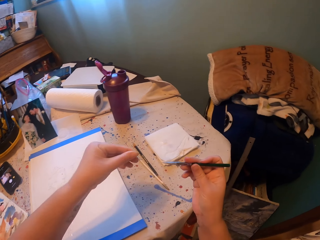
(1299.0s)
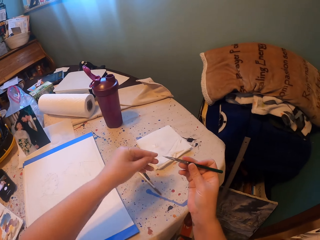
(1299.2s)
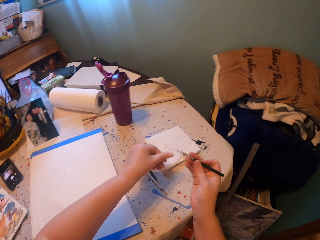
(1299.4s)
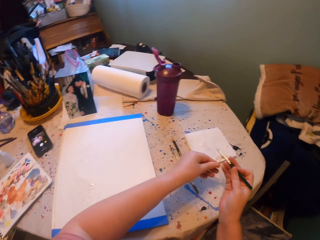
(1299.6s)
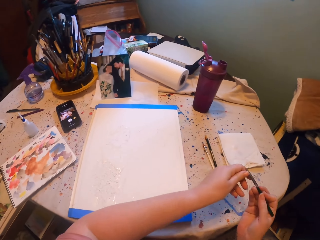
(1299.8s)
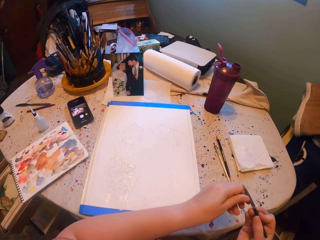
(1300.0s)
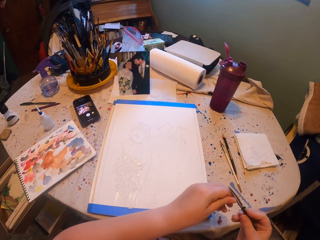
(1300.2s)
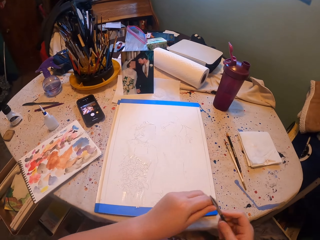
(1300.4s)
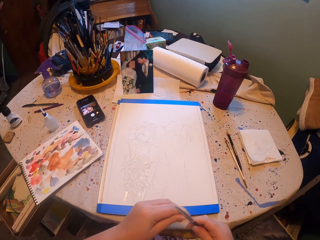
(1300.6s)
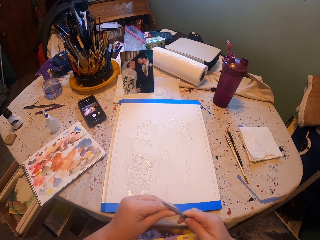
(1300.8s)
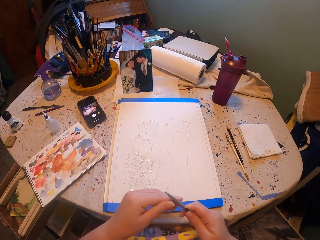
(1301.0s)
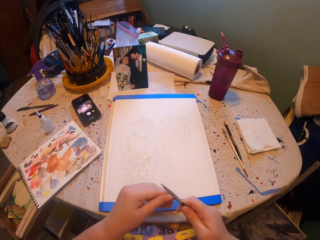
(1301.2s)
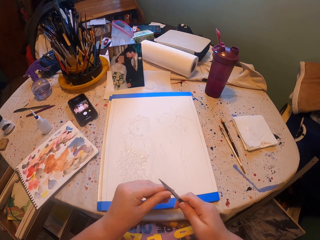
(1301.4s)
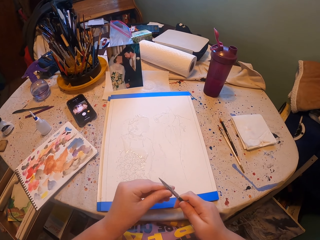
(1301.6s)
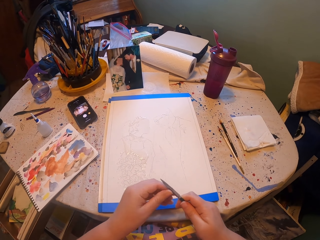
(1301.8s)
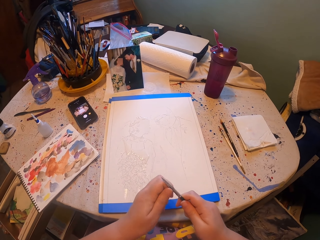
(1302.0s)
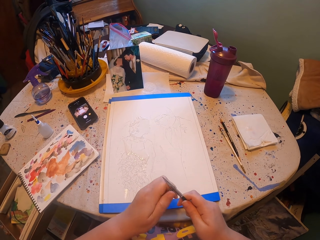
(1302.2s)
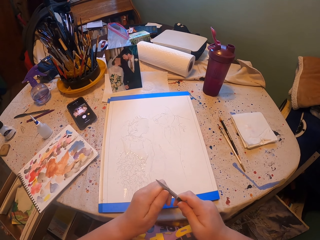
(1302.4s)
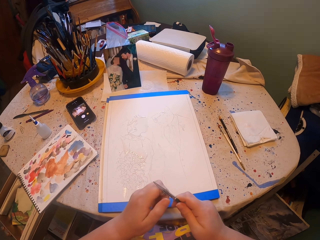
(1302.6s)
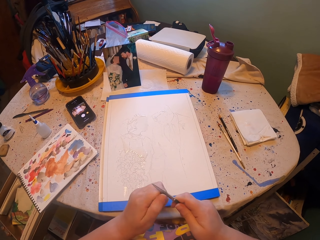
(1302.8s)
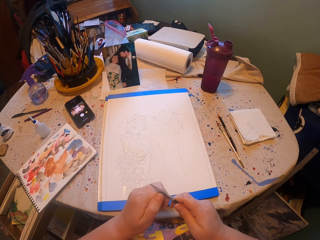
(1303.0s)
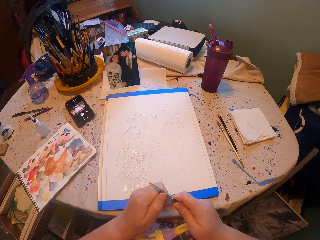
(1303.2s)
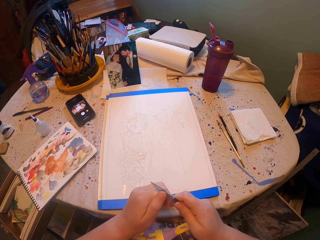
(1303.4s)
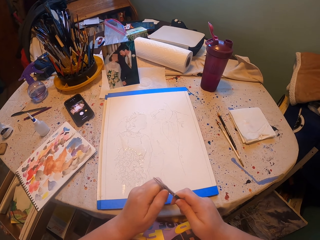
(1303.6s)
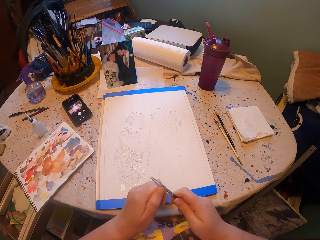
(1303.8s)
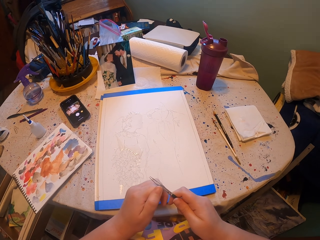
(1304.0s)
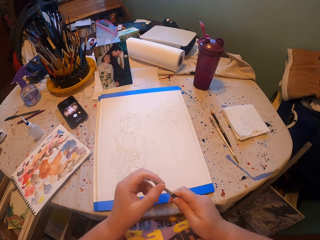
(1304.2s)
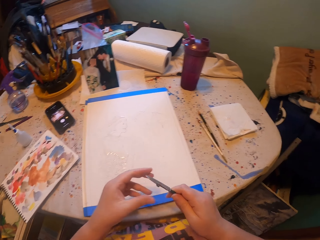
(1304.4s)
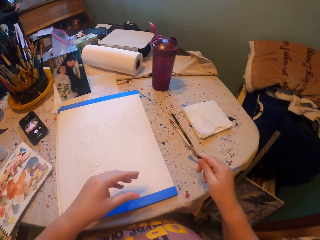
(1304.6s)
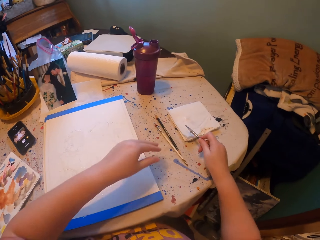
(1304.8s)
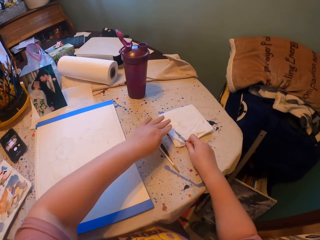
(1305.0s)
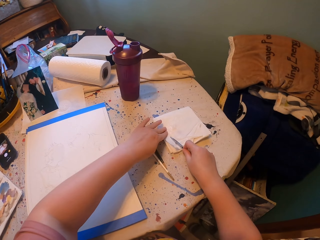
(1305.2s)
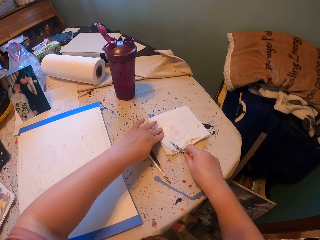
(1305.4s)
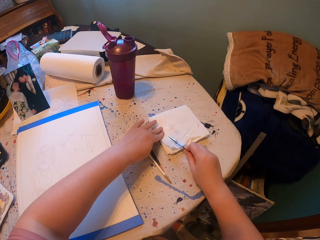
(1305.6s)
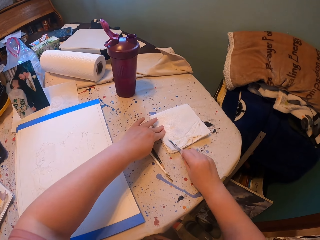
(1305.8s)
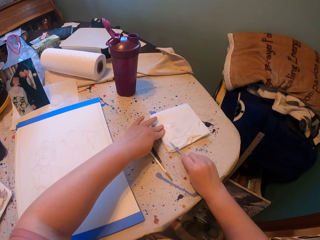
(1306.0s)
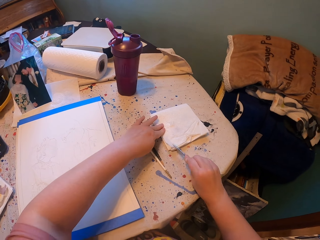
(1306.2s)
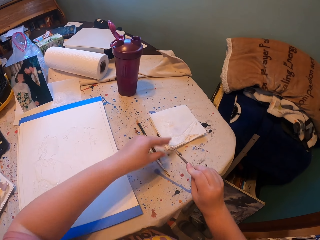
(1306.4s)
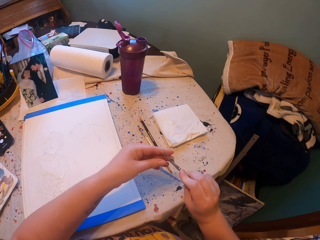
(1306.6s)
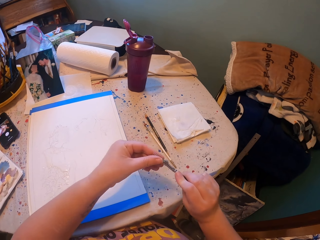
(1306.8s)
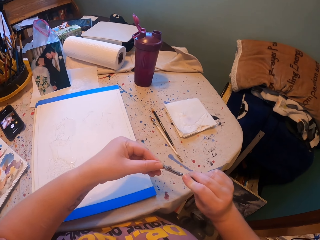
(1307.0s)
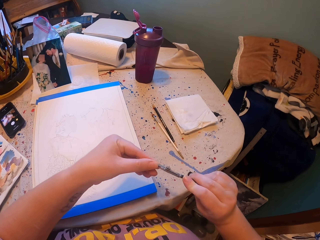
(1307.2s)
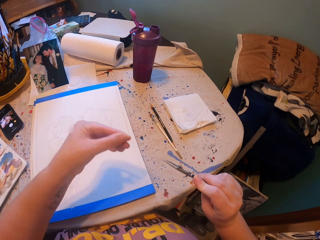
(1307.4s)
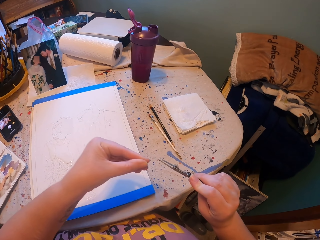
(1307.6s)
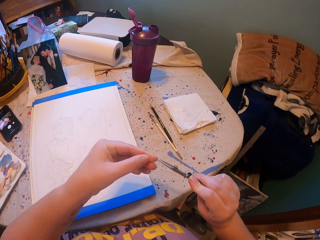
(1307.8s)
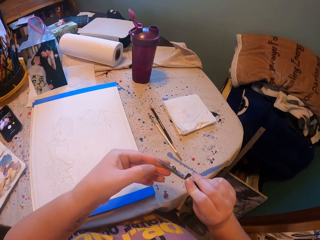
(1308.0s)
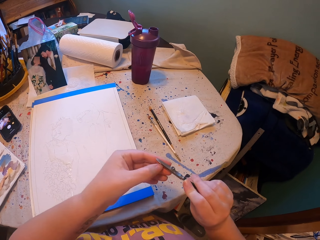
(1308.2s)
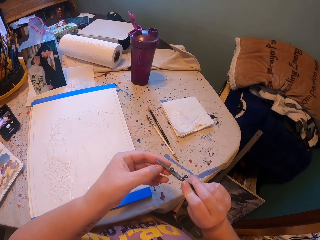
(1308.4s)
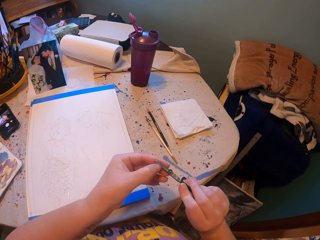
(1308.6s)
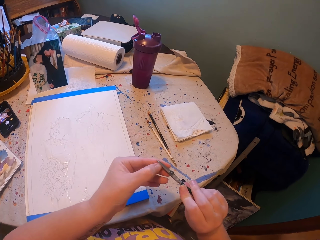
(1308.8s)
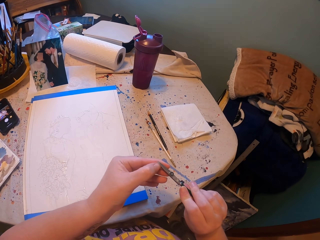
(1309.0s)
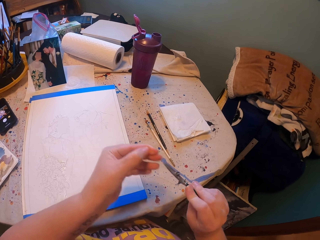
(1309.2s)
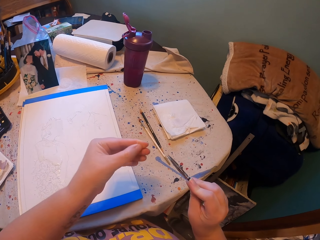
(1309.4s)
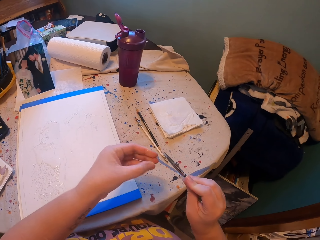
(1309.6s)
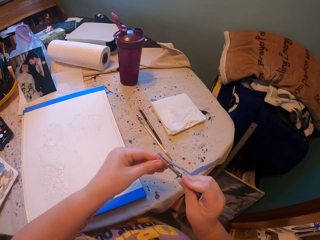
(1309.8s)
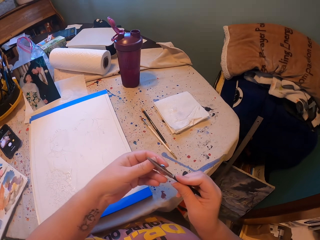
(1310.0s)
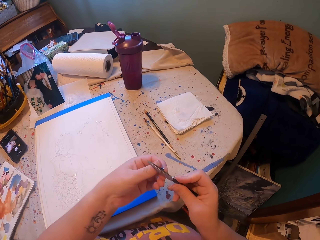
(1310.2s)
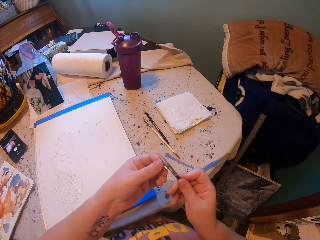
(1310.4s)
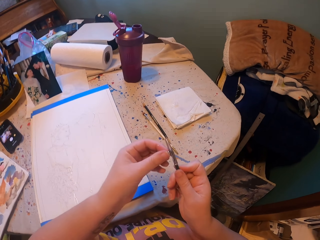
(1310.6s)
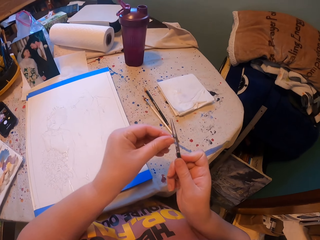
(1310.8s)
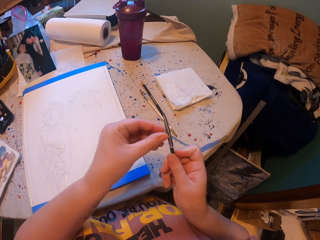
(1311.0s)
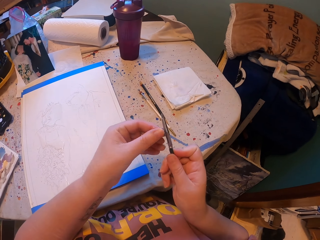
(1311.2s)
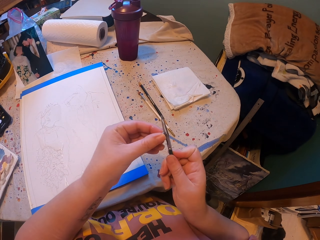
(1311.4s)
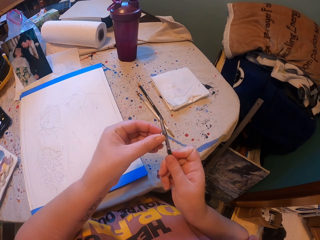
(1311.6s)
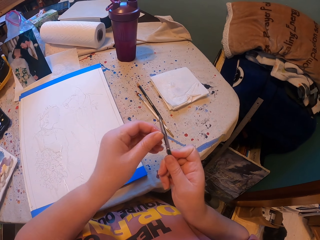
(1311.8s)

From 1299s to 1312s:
The camera wearer holds the tip of the pen brush. They remove something from the paintpen. They adjust the pen brush. They hold the paintpen. They wipe the pen brush with a paper. They rub the paintpen on the book. They hold the tip of the pen brush. They remove something from the paintpen.

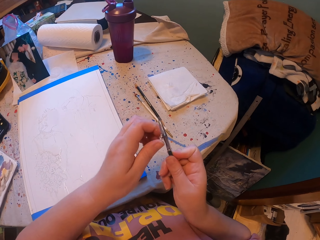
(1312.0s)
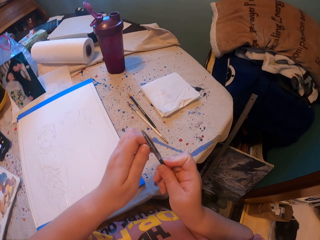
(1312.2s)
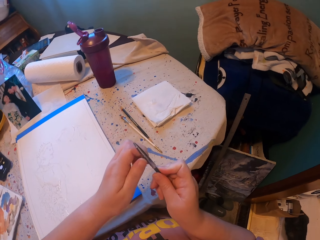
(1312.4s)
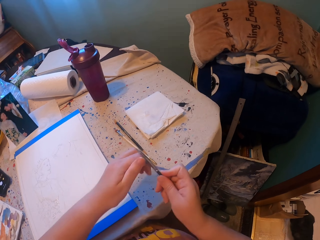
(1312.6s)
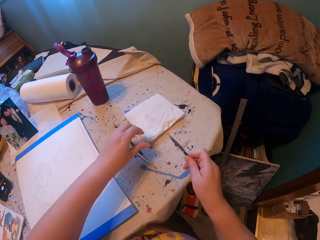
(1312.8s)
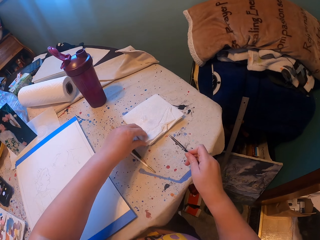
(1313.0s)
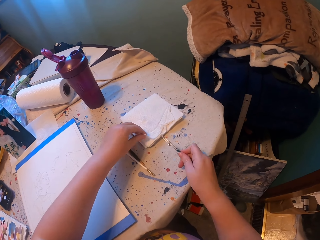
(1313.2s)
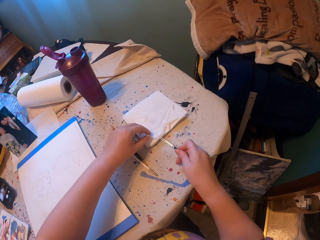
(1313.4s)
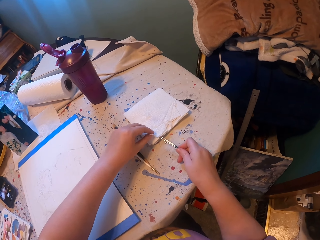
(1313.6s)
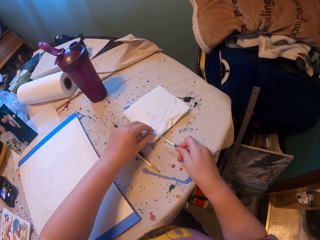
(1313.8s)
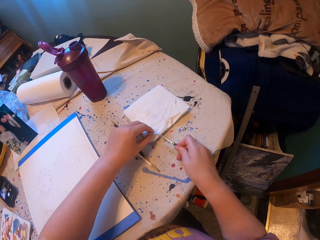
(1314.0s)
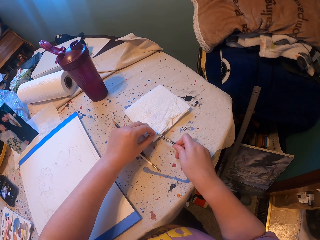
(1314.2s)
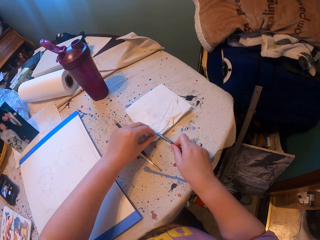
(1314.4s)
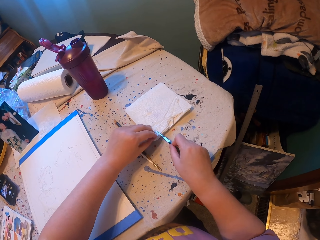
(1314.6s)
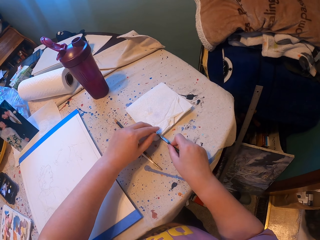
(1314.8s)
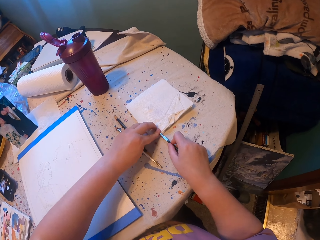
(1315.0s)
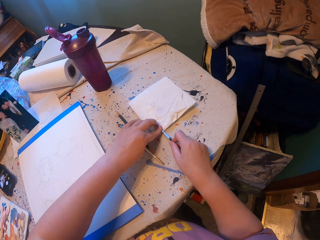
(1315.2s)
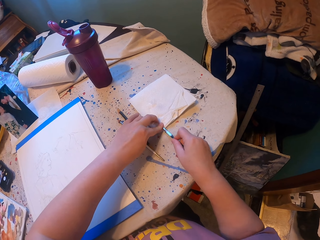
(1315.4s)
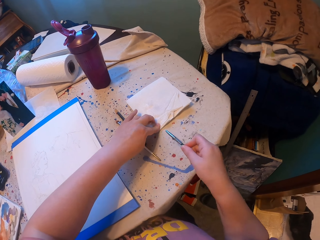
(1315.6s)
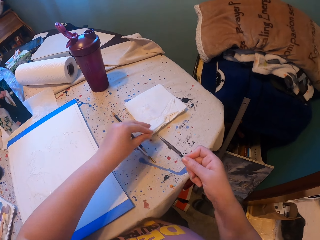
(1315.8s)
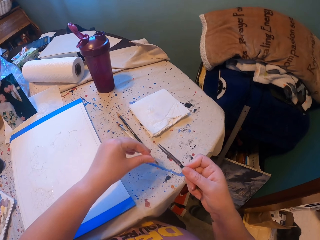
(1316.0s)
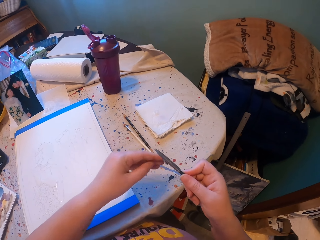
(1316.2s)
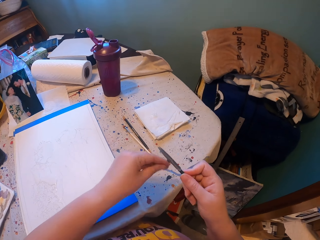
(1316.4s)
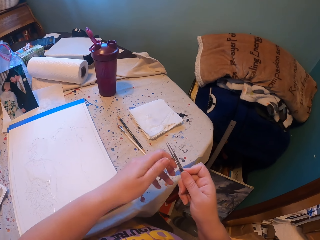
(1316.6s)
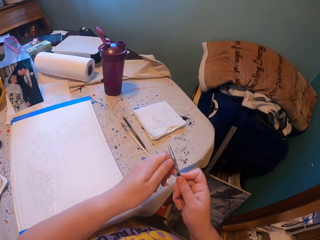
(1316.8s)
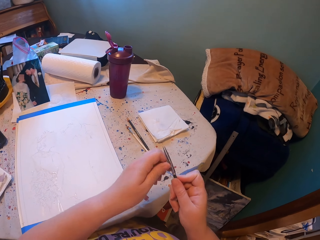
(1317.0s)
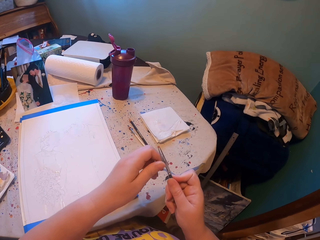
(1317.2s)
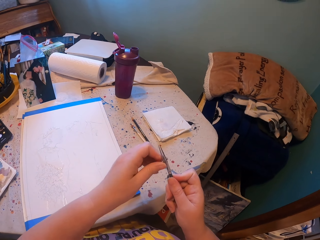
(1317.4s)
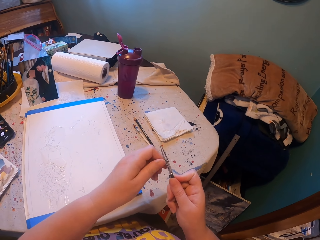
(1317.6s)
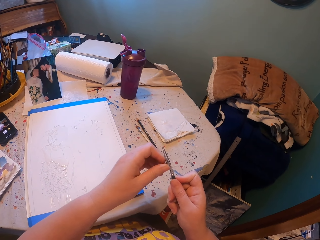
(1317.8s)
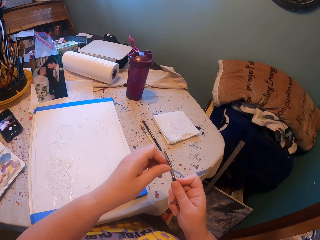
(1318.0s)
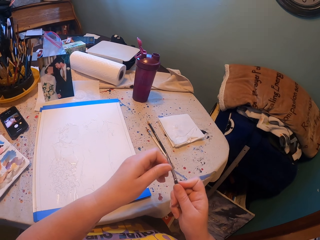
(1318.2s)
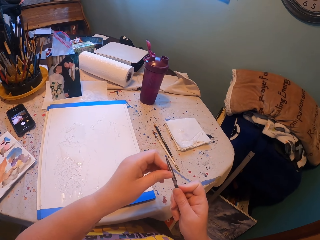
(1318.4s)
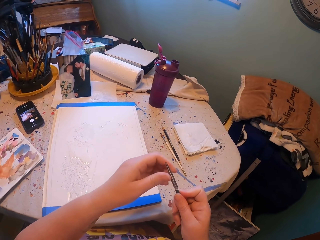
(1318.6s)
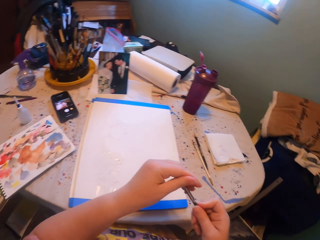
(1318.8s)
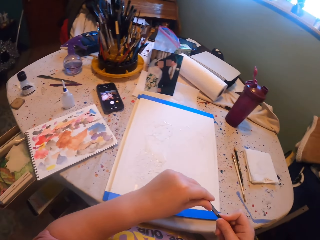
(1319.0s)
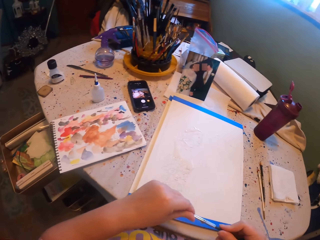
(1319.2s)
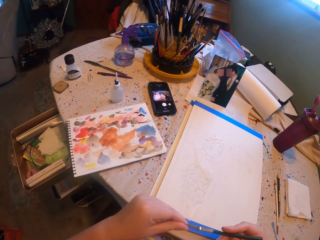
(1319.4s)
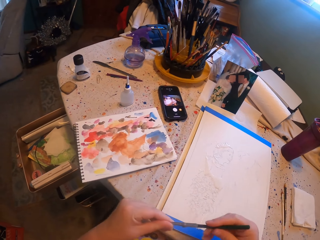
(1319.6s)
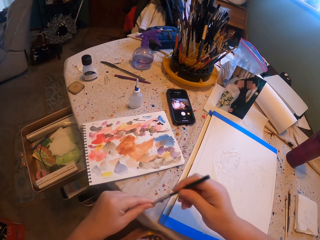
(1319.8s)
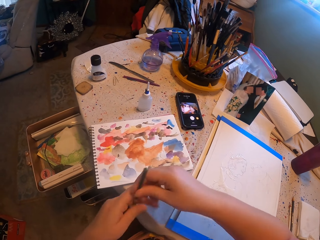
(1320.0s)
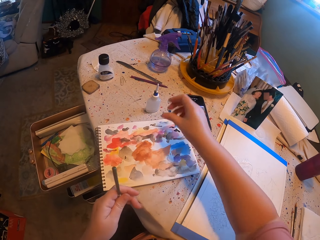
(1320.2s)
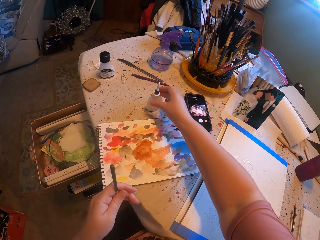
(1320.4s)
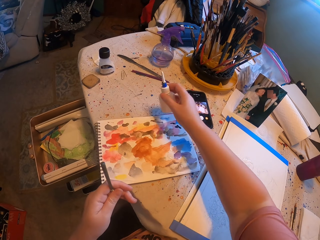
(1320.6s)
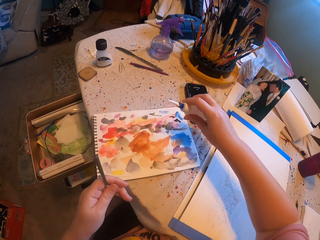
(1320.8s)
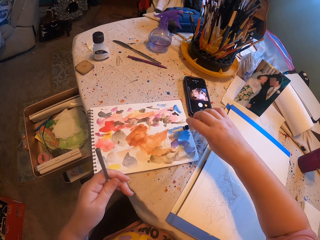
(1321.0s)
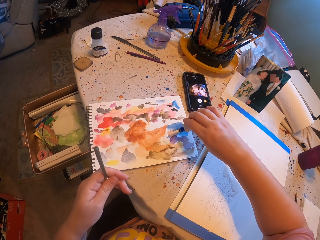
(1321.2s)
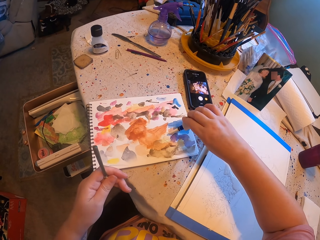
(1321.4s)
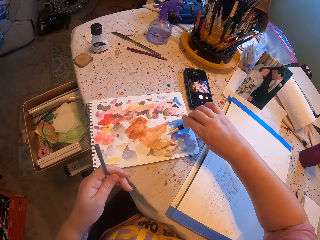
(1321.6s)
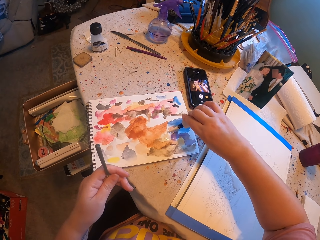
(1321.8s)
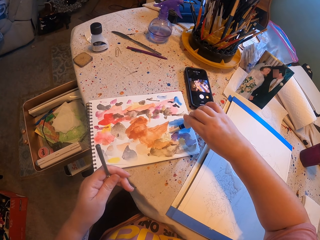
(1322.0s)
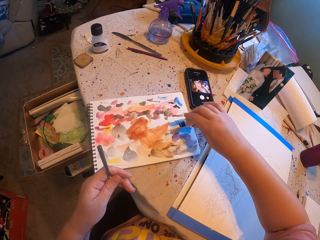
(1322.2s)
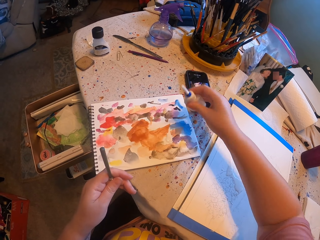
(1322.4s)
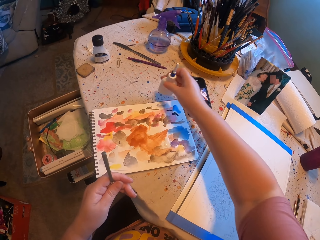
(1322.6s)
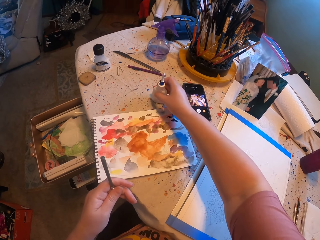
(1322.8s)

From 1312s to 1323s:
The camera wearer wipes the pen brush with a paper. They rub the paintpen on the book. They adjust the pen brush. They hold the tip of the pen brush. They take the ink bottle. They pour ink on the ink paper.
